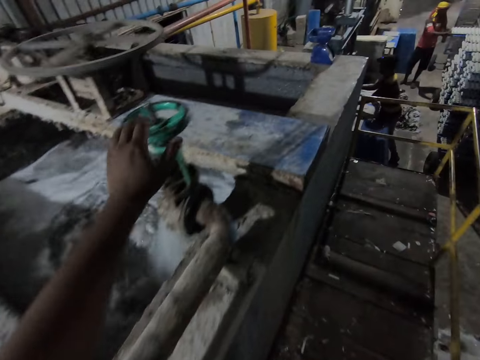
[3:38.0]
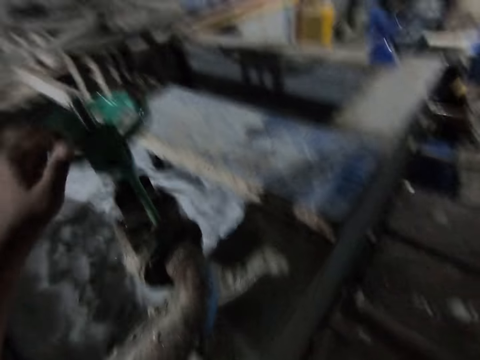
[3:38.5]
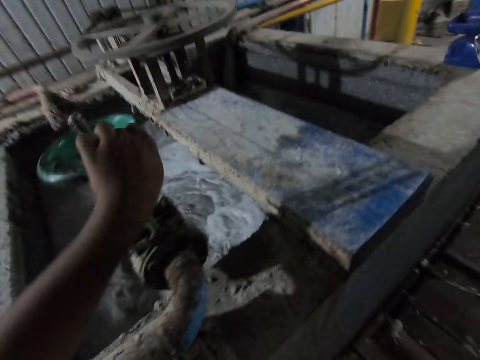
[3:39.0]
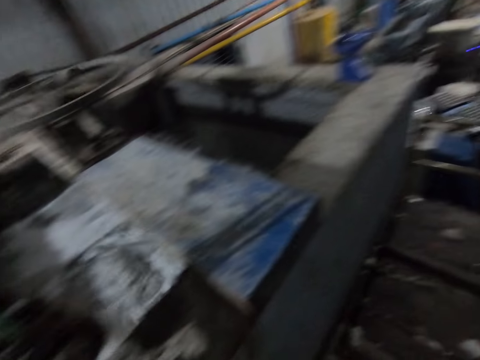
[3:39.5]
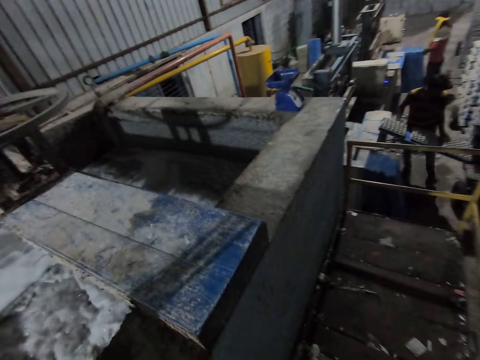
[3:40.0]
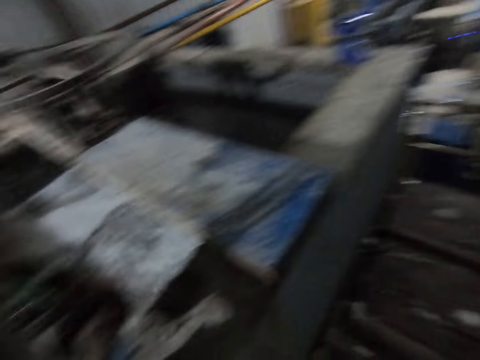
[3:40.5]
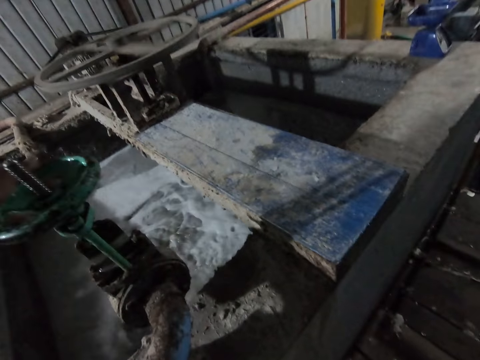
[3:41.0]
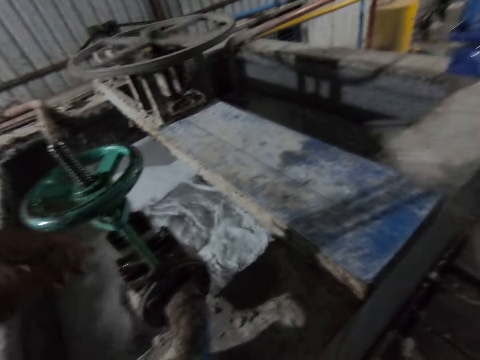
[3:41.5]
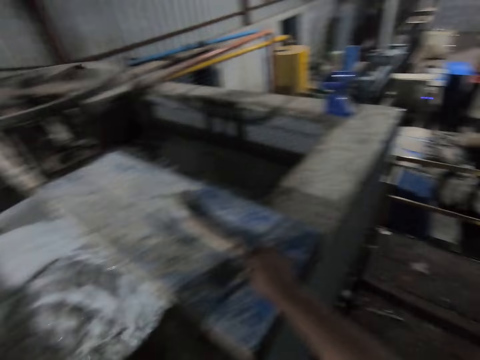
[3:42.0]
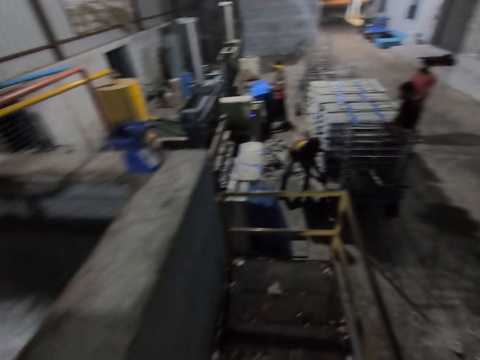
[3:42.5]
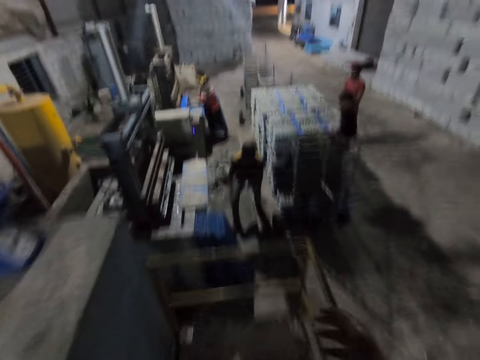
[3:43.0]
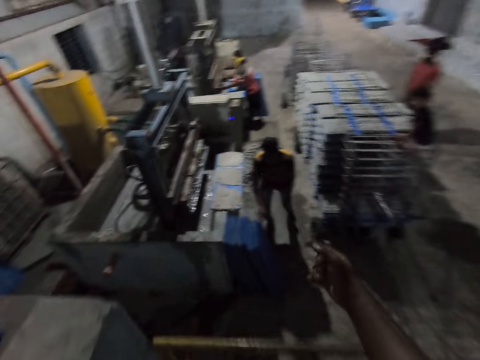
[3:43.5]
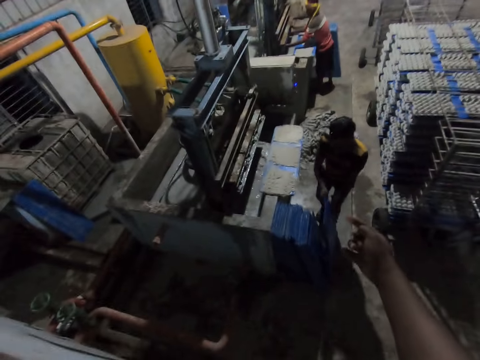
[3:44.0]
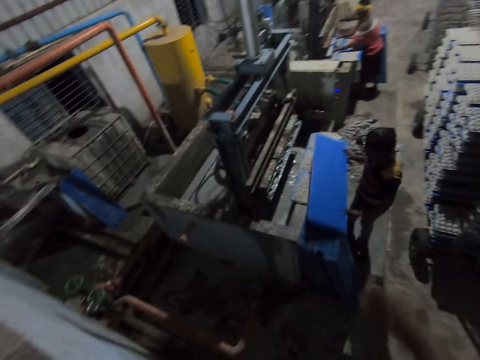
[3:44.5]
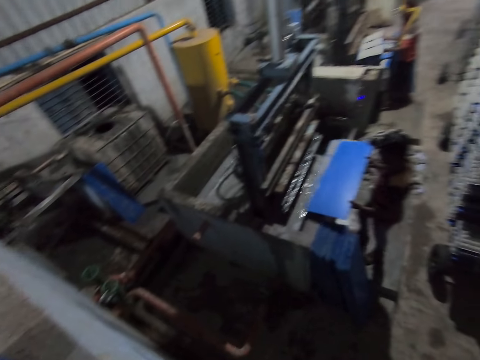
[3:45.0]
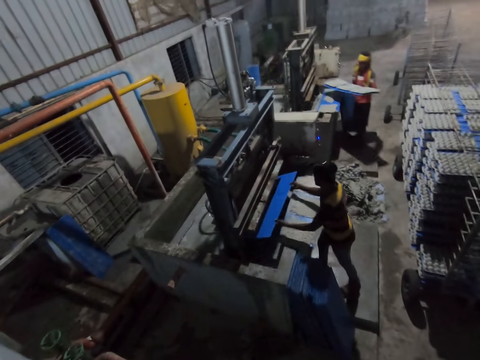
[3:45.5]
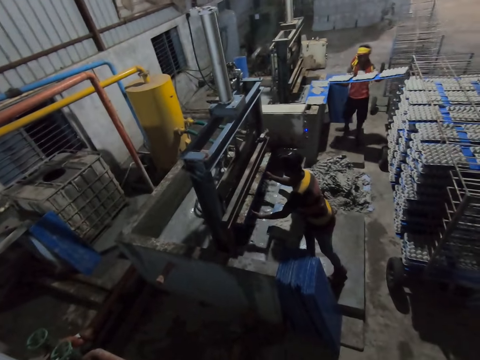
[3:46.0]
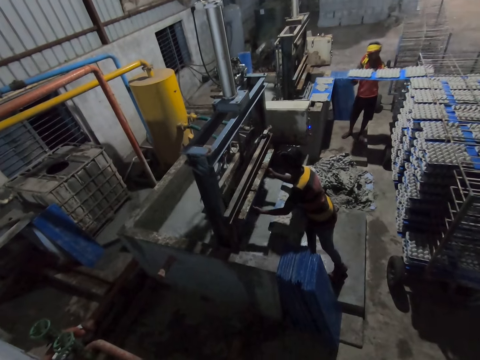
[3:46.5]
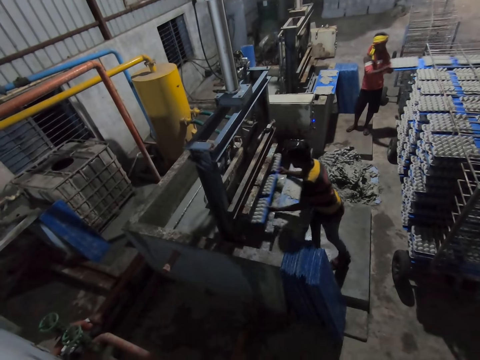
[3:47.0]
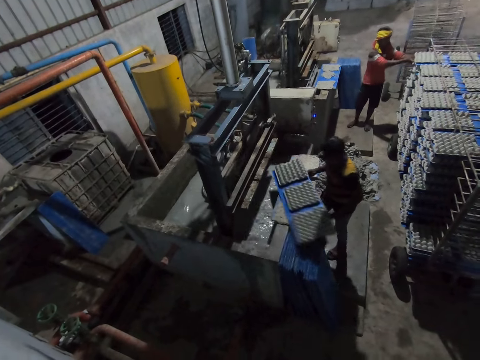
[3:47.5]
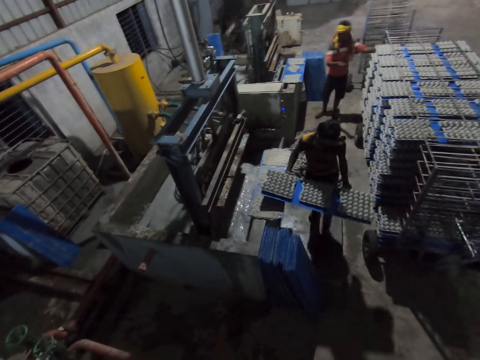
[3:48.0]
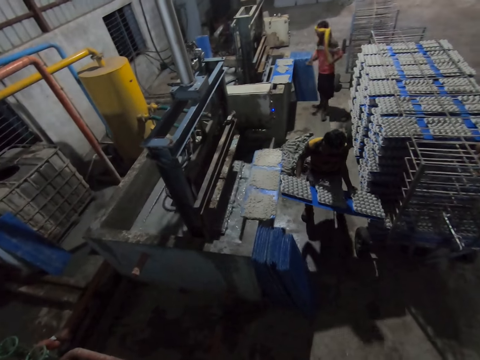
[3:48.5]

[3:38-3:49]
The camera wearer turns the wheel with his left hand. He opens a tap. He drops the stick on a board on the platform with his right hand. He walks in the warehouse. He walks in the warehouse again. A man collects some egg trays from the pulp molding machine with the board in his hands. Another man picks a board from the ground with both hands. The camera wearer gesticulates with his right hand. He points at the other man. The other man holds the board. He puts the board inside the machine and collects some egg trays from the pulp molding machine with the board in his hands. The first man places the board in the tray rack with both hands.

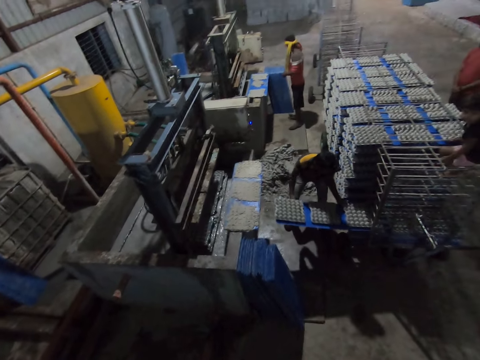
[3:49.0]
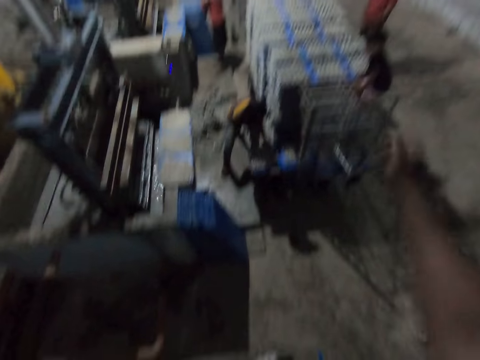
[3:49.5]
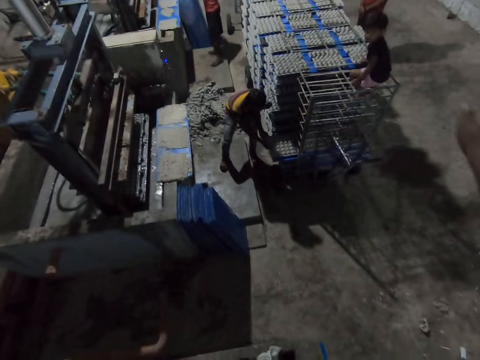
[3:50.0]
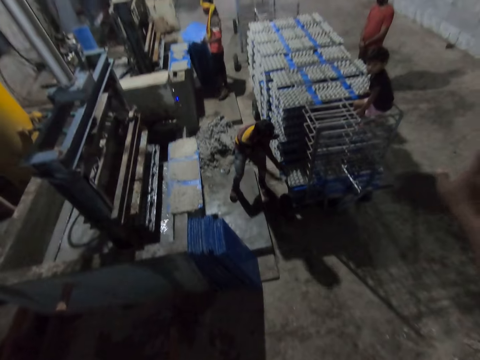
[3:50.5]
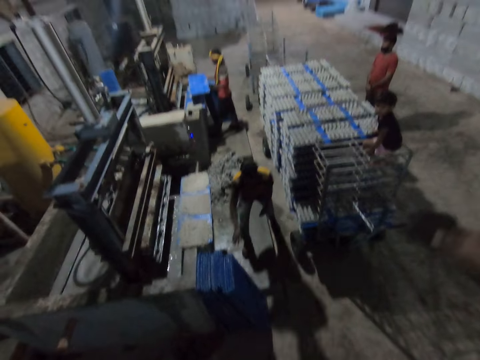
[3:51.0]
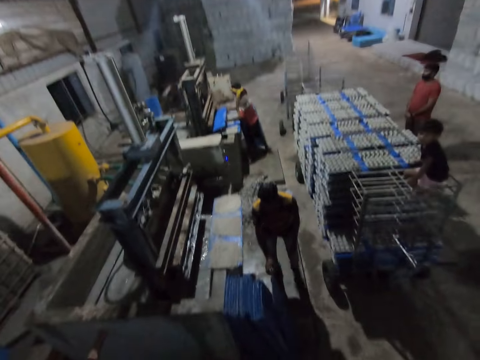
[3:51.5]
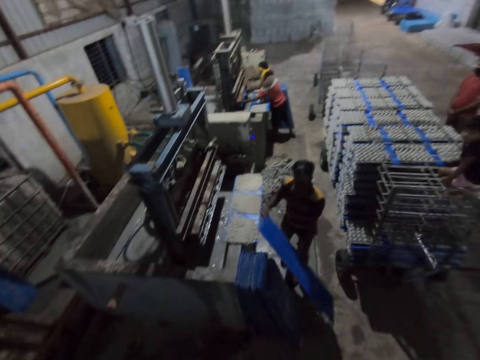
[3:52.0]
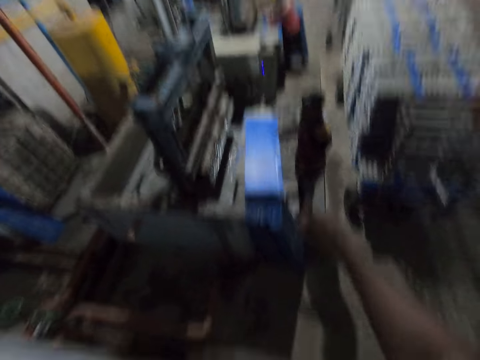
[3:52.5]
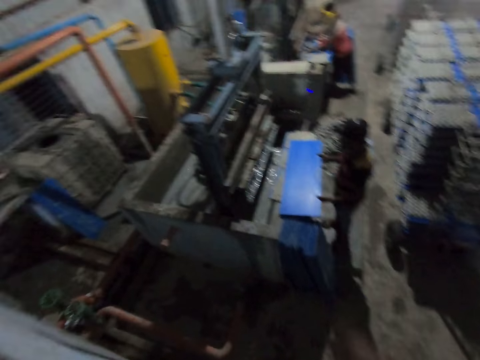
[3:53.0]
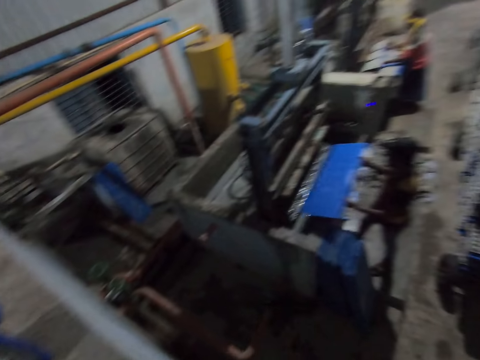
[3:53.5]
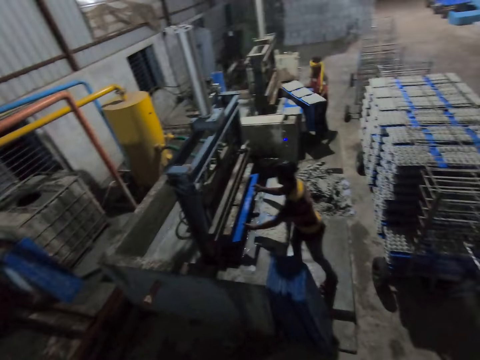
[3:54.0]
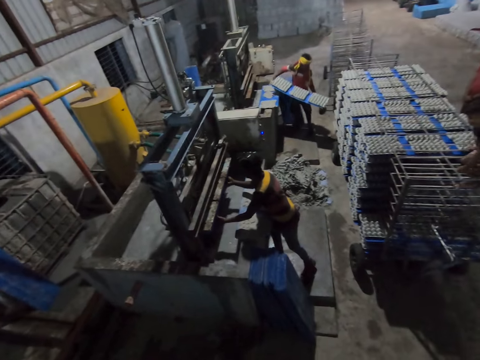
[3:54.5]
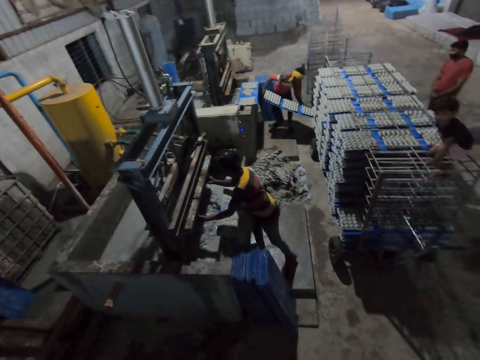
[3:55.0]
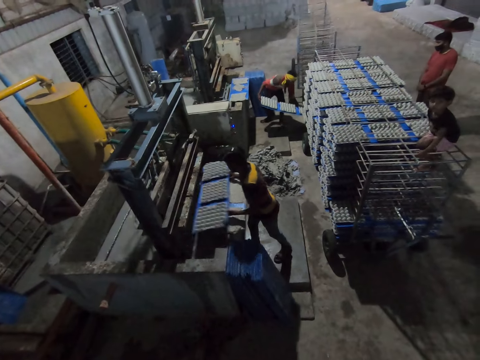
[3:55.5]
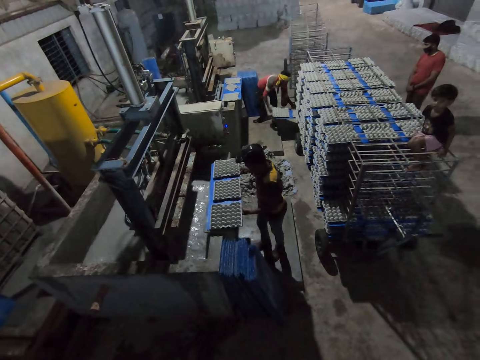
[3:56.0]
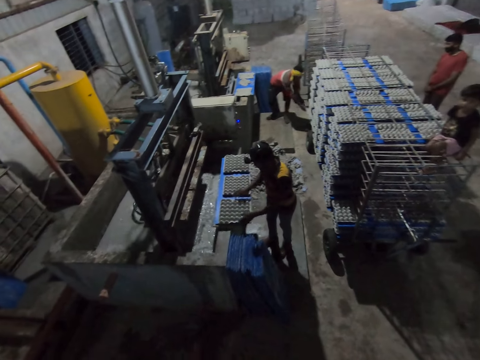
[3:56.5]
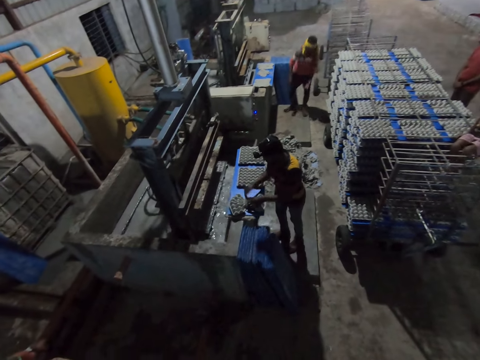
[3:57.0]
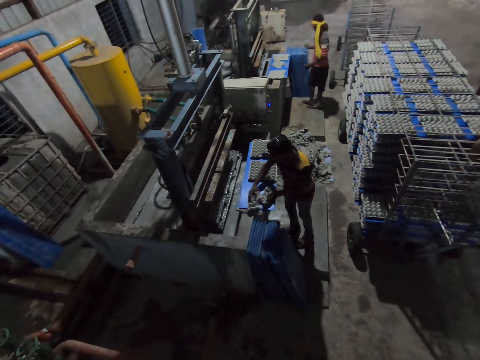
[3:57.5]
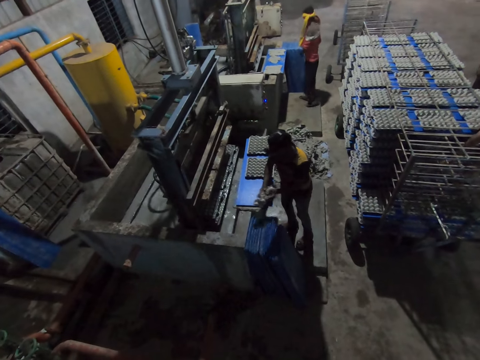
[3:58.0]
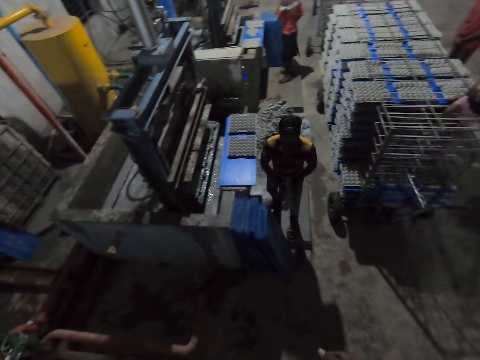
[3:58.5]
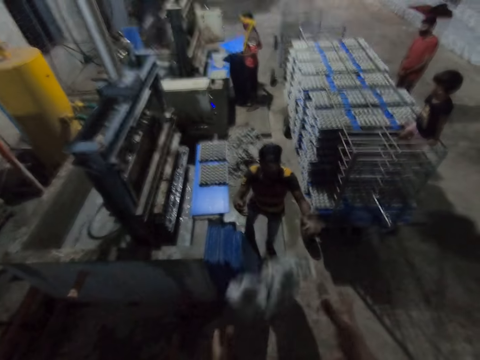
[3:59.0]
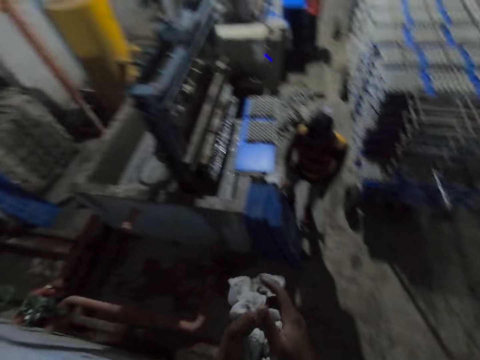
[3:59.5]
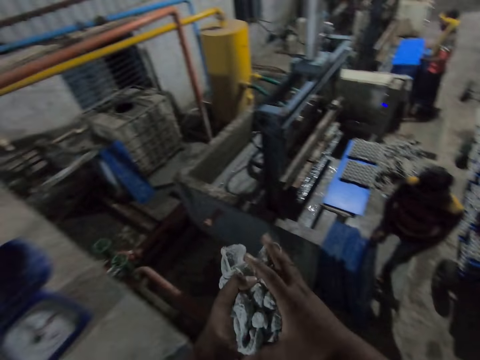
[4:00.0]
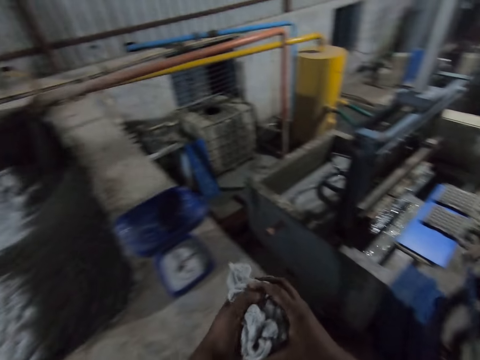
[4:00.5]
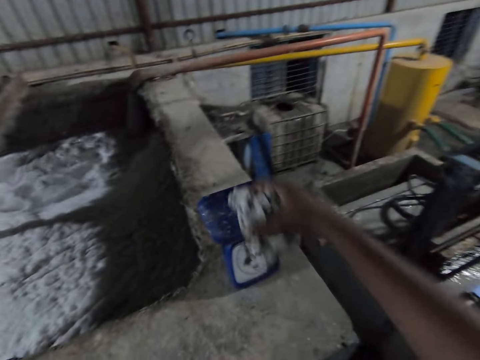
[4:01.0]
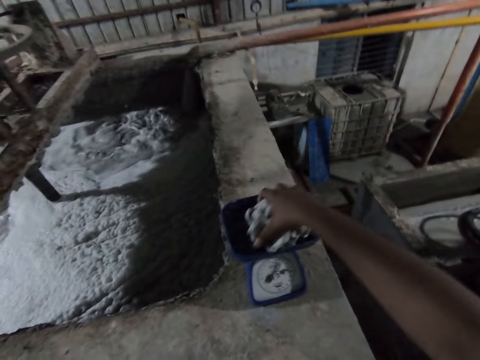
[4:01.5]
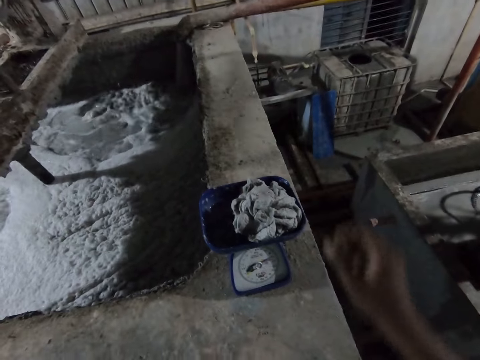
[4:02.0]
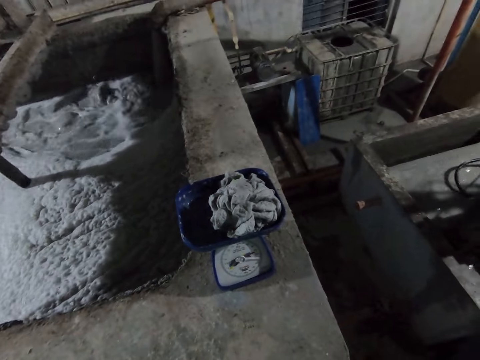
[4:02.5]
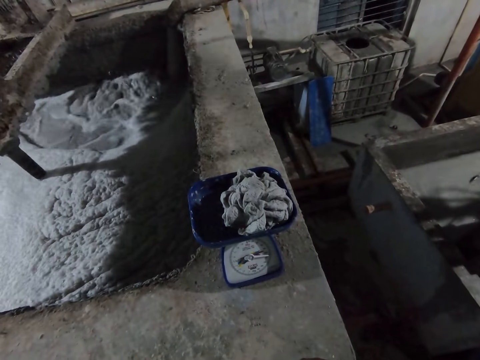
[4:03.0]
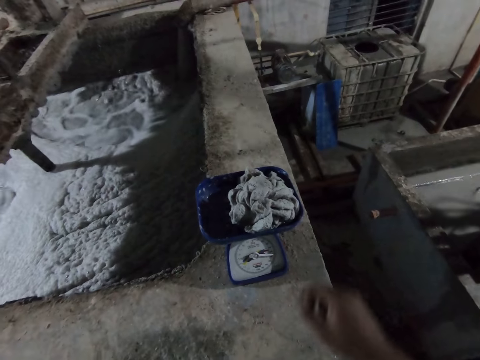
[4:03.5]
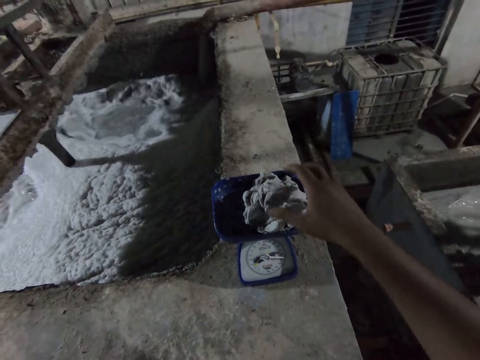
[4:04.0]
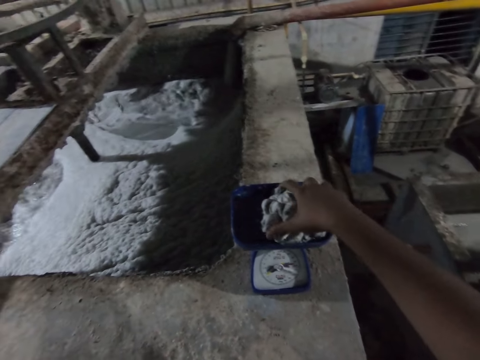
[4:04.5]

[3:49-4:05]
A man places the board in the tray rack with both hands. The camera wearer gesticulates with his right hand. He talks to the man. Another man picks a board from the ground with both hands. The first man picks a board from the ground with both hands. The camera wearer interacts with the first man. The other man collects some egg trays from the pulp molding machine with the board in his hands. The camera wearer gesticulates with his right hand. The first man puts the board inside the machine and collects some egg trays from the pulp molding machine with the board in his hands. The other man places the board in the tray rack with both hands. The camera wearer breaks an empty tray of egg. The first man squeezes an egg tray on the board with both hands. The camera wearer carries the broken empty tray of egg. The other man picks a board from the ground with both hands. The first man throws the squeezed egg tray to the camera wearer with both hands. The camera wearer catches the squeezed egg tray from the first man with both hands. The other man collects some egg trays from the pulp molding machine with the board in his hands. The camera wearer drops the squeezed egg tray in the scale with his right hand. He looks at the weighing machine.
